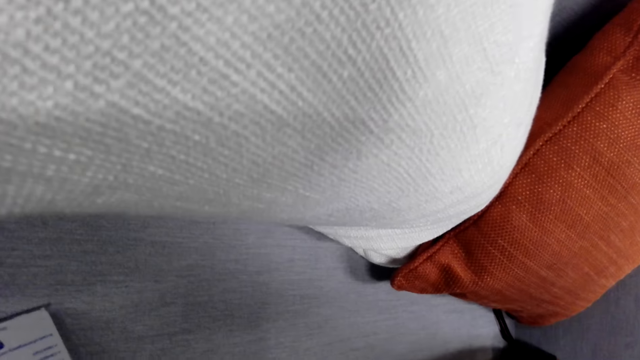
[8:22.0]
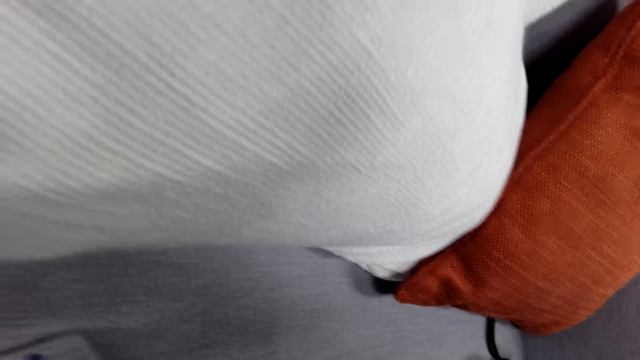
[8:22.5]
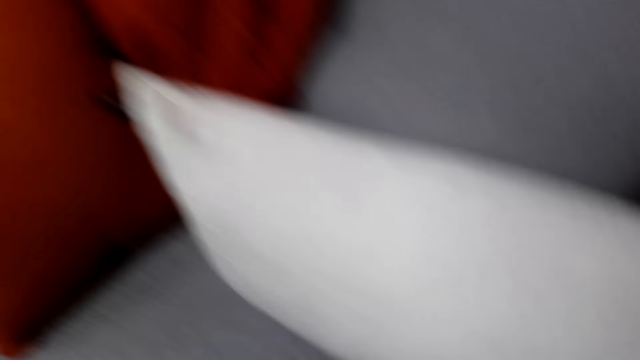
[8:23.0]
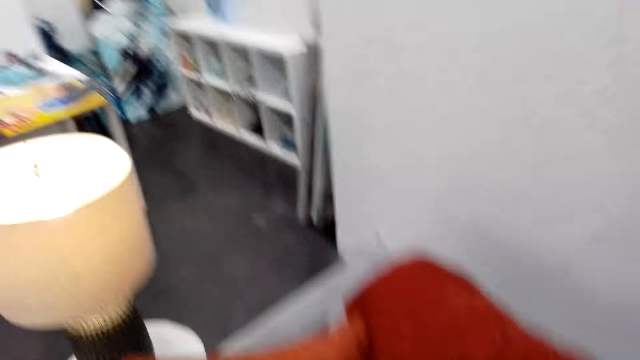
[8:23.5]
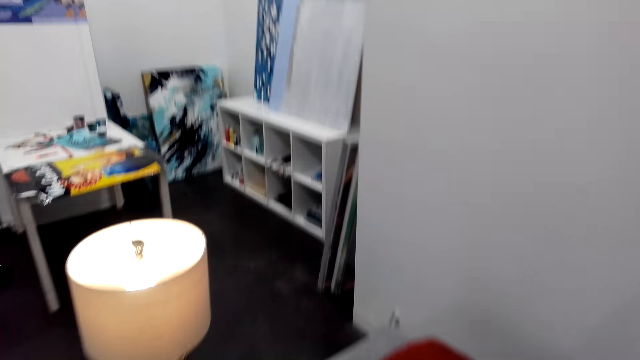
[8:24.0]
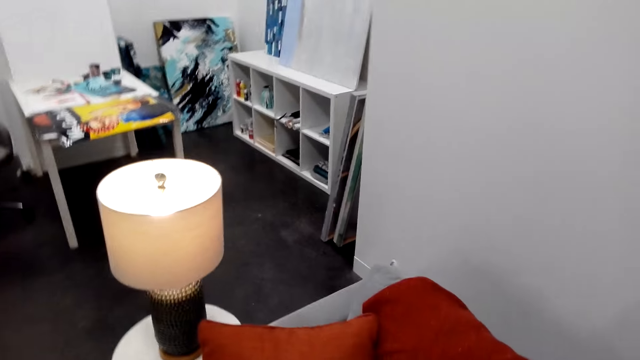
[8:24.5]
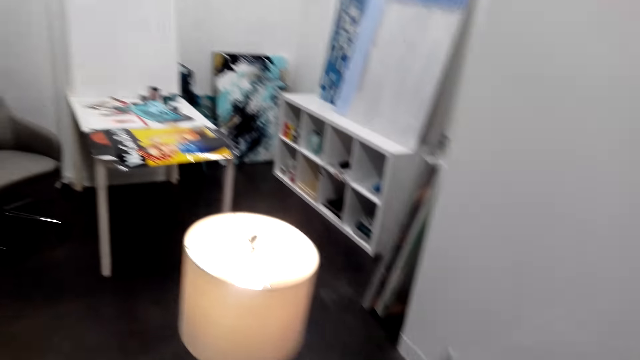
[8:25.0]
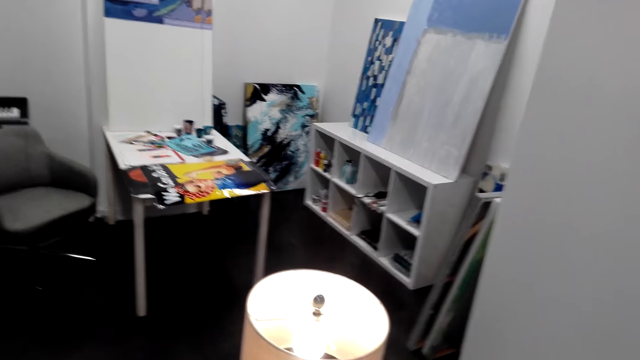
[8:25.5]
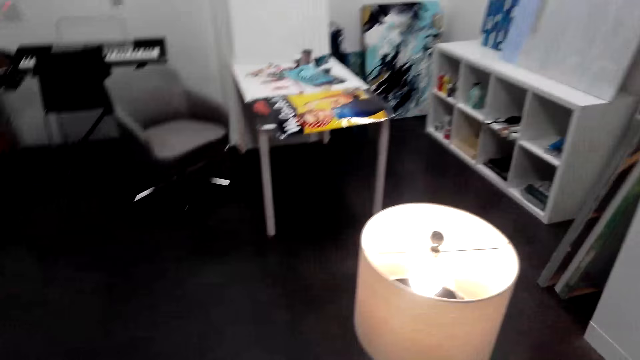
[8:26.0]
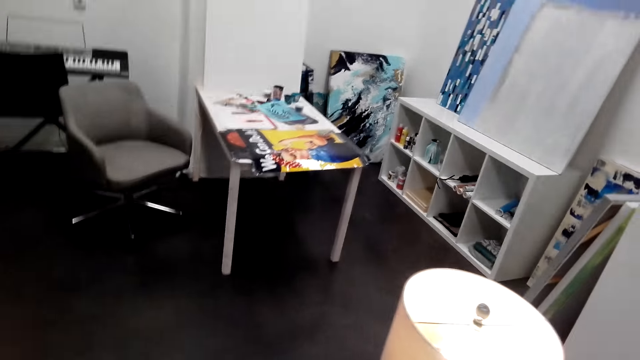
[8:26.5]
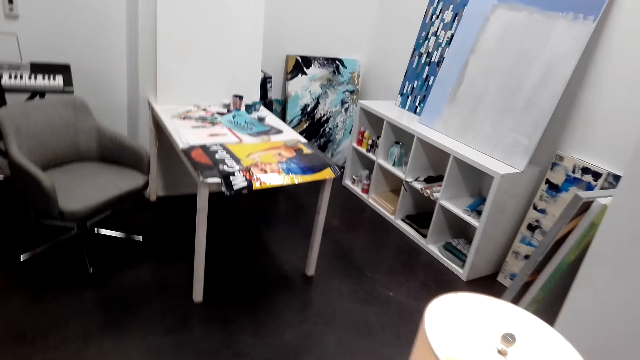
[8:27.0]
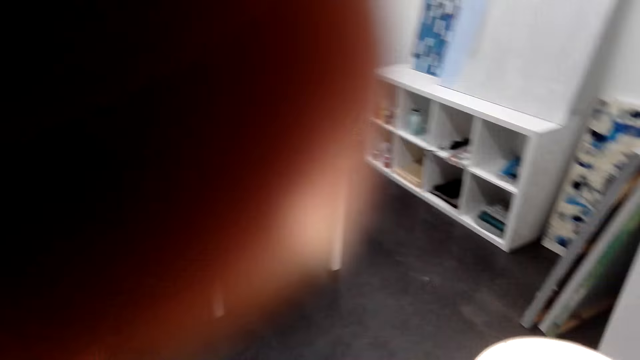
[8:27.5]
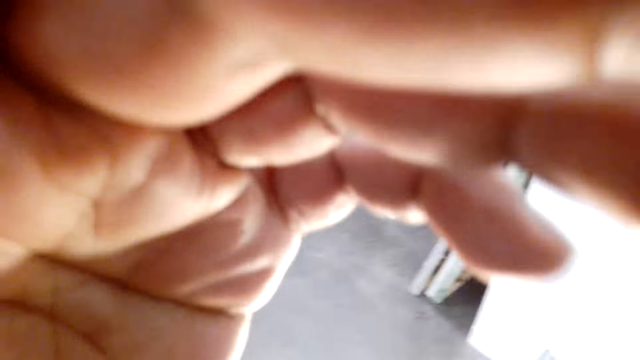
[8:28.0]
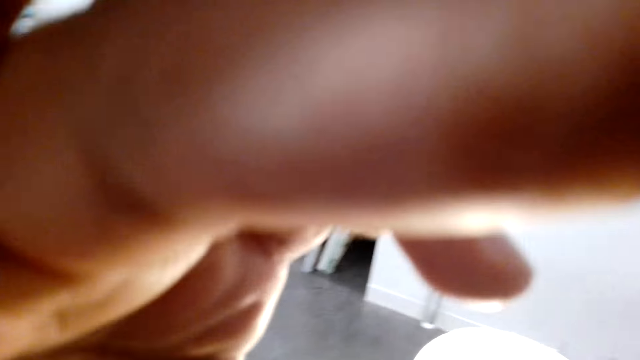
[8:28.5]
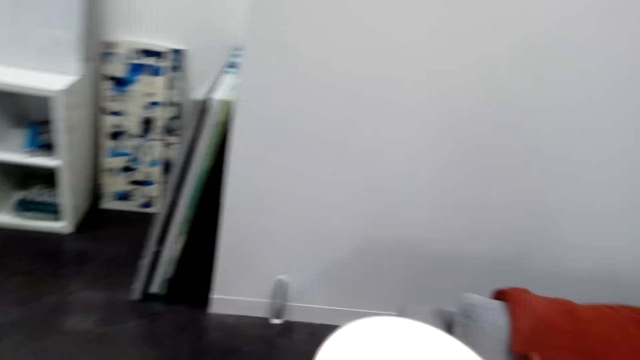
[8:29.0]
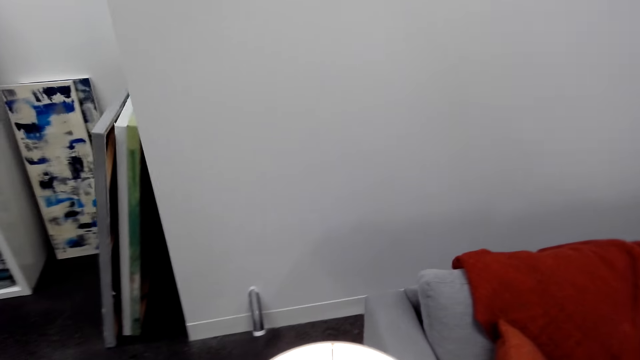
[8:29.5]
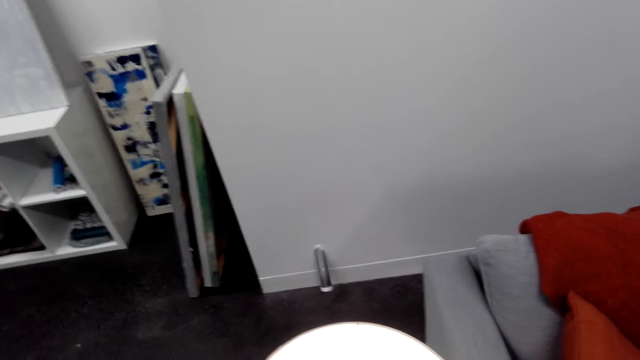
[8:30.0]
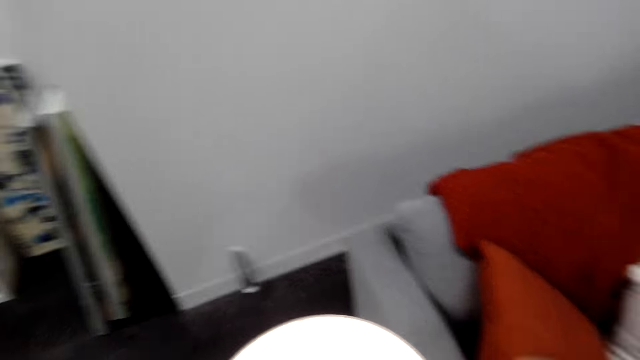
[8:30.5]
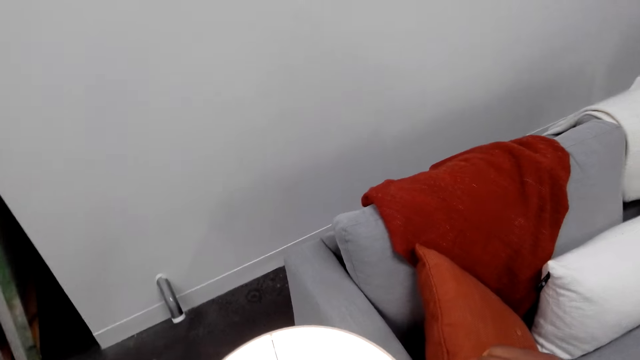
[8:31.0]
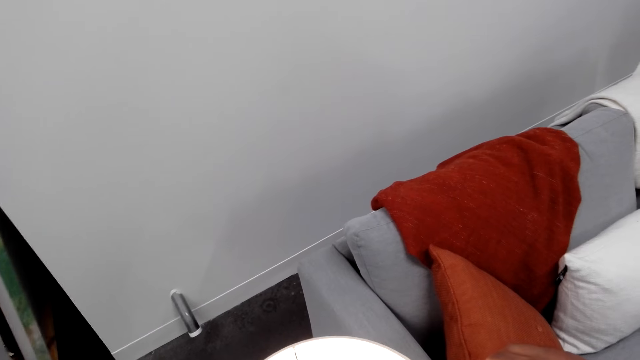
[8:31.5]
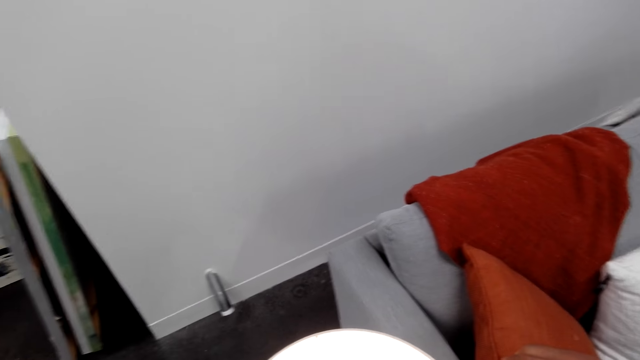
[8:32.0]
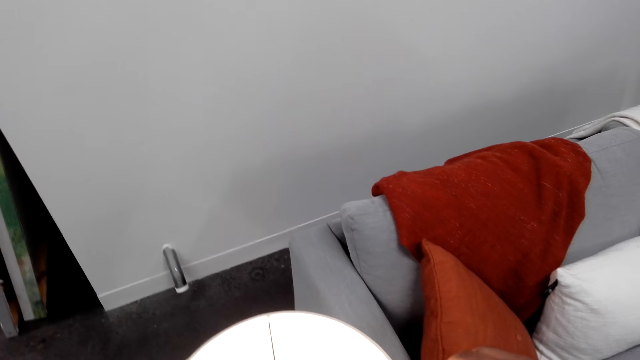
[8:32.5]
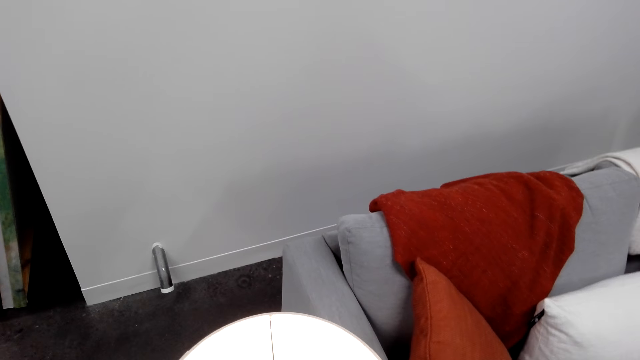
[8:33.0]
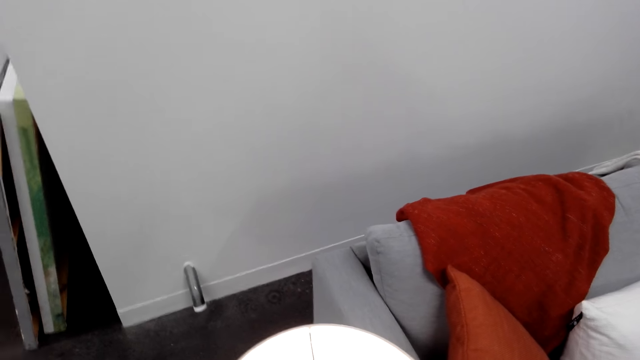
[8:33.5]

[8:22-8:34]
The camera wearer moves around the room. They fix the camera.

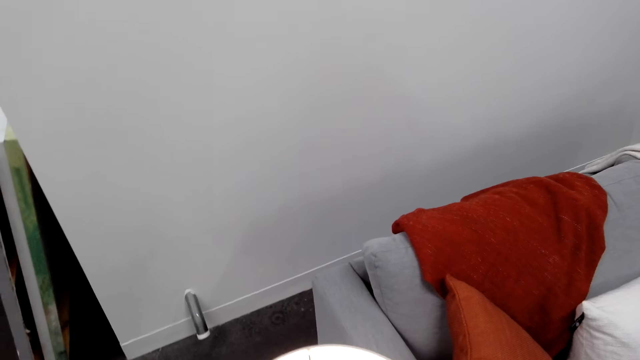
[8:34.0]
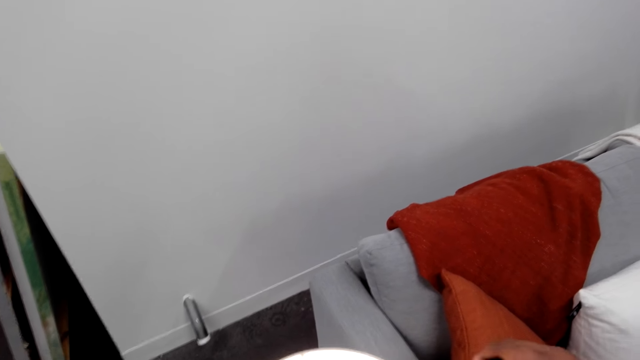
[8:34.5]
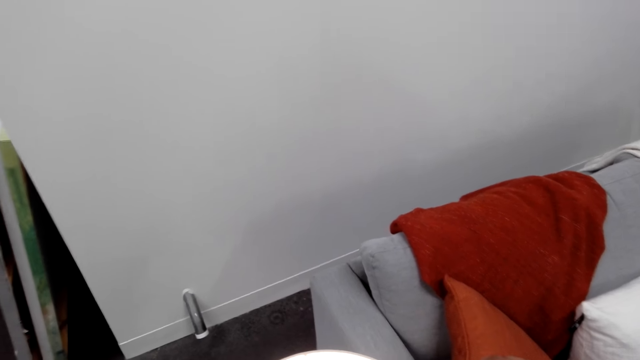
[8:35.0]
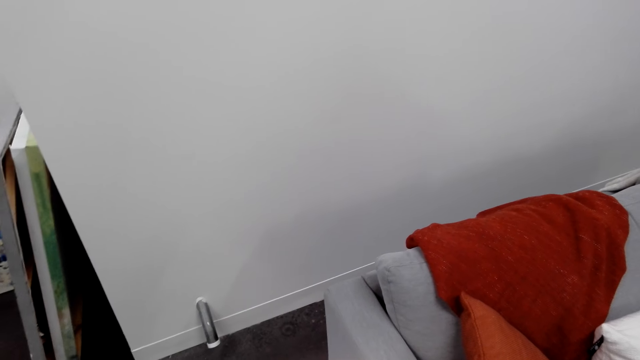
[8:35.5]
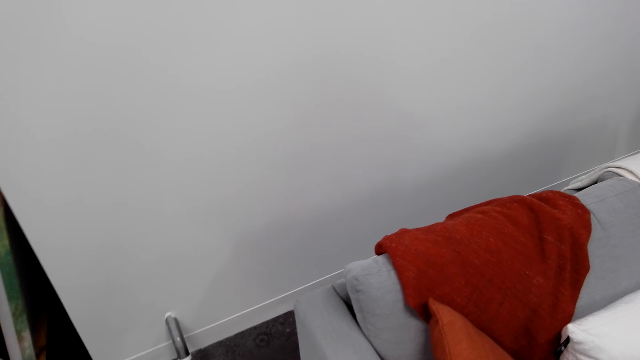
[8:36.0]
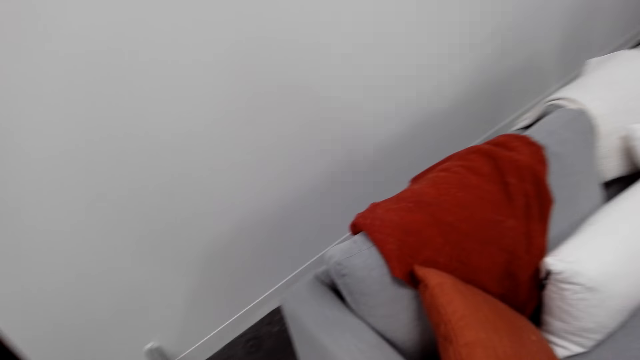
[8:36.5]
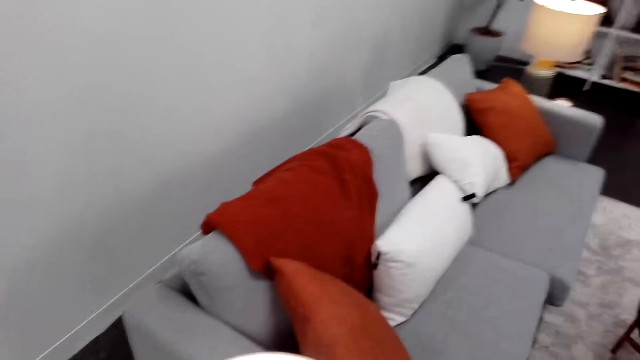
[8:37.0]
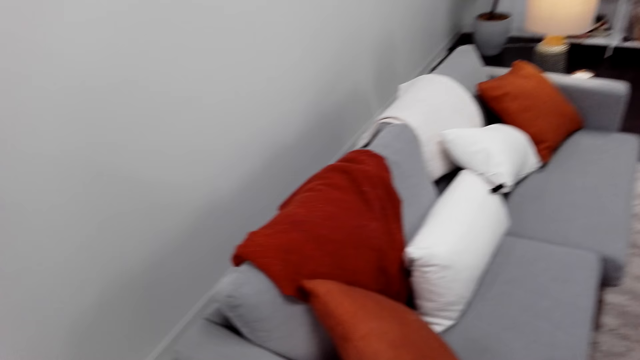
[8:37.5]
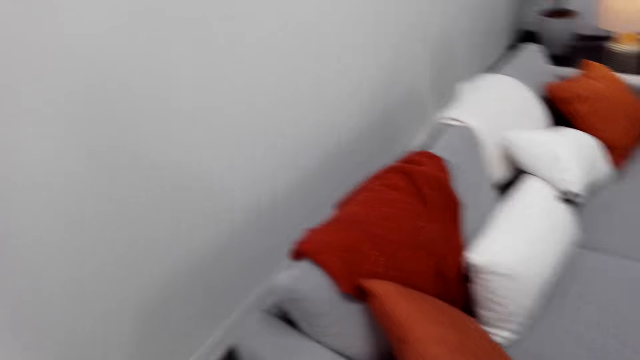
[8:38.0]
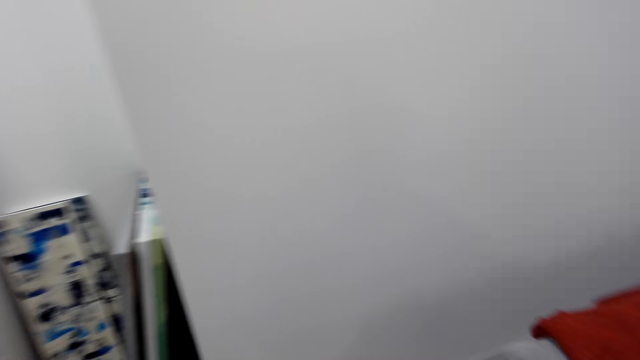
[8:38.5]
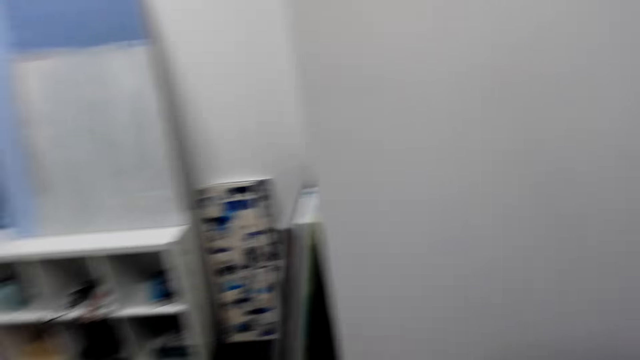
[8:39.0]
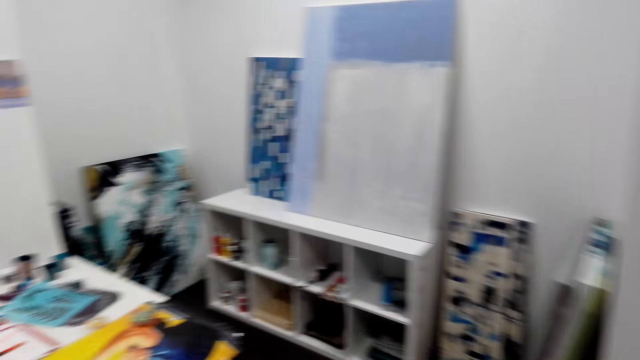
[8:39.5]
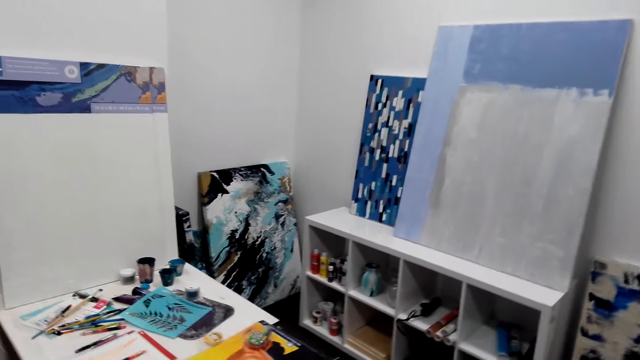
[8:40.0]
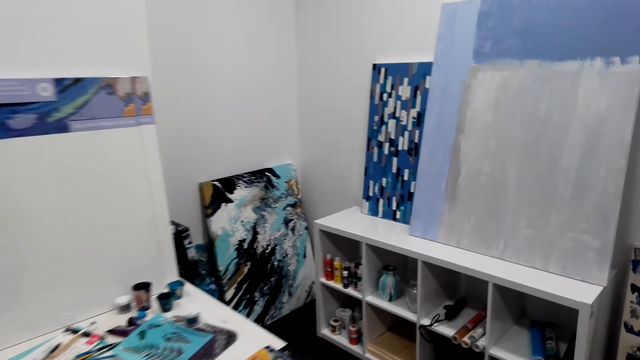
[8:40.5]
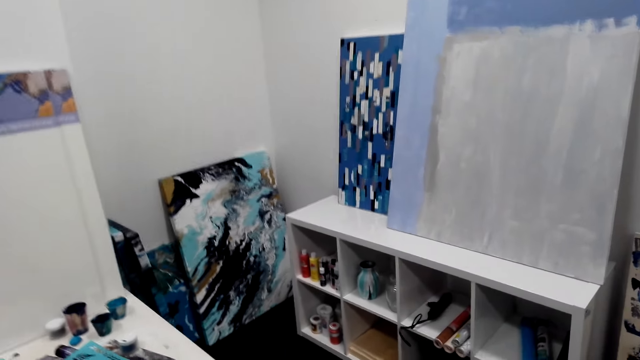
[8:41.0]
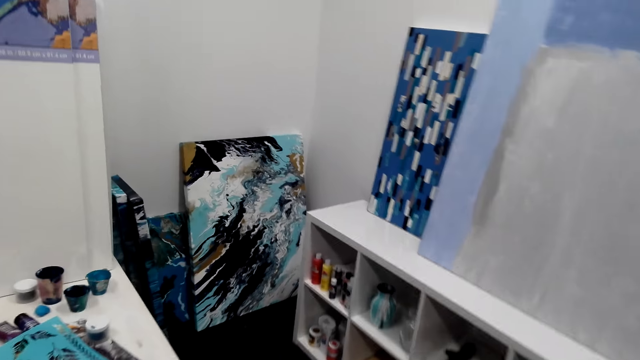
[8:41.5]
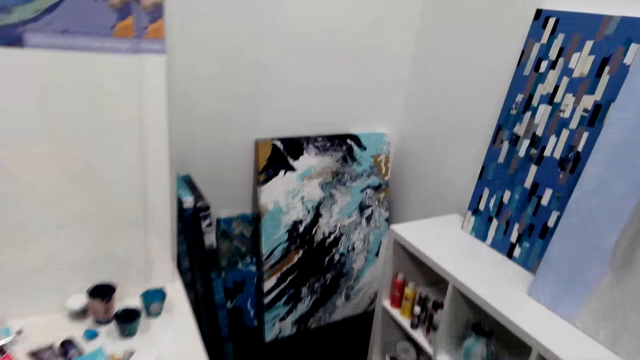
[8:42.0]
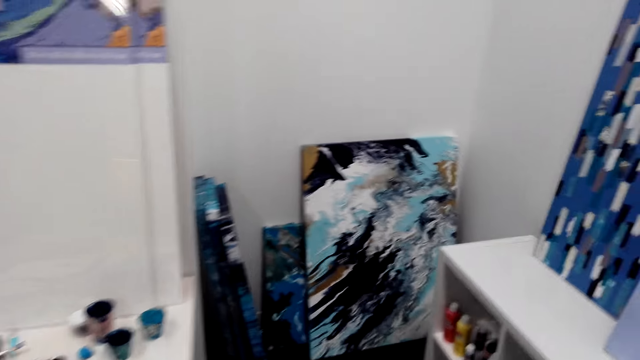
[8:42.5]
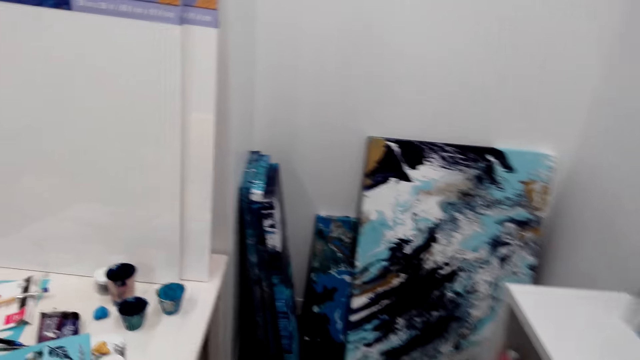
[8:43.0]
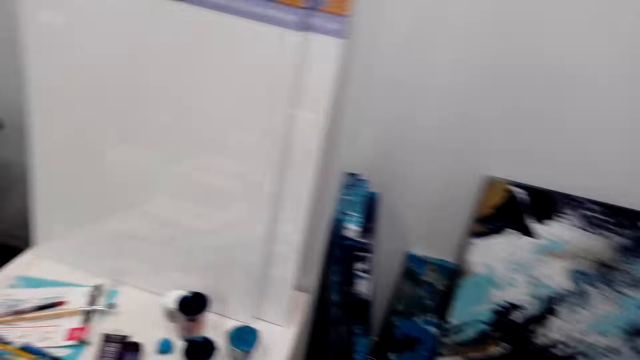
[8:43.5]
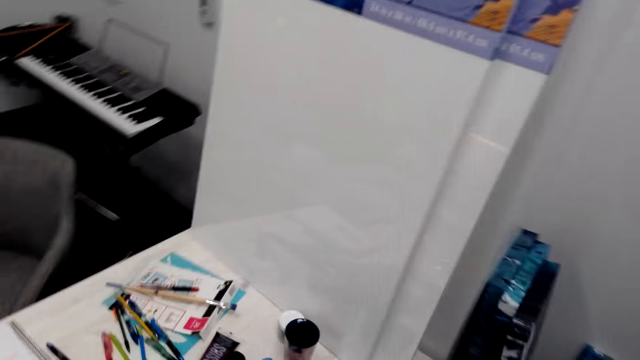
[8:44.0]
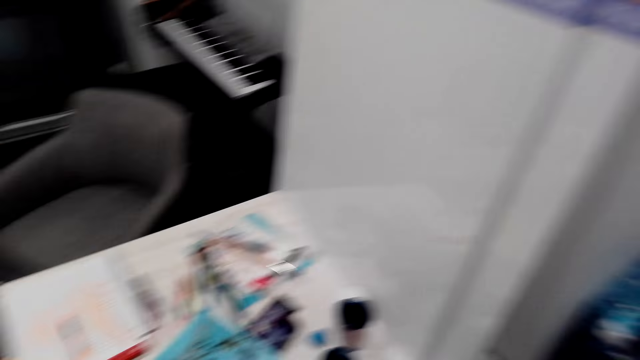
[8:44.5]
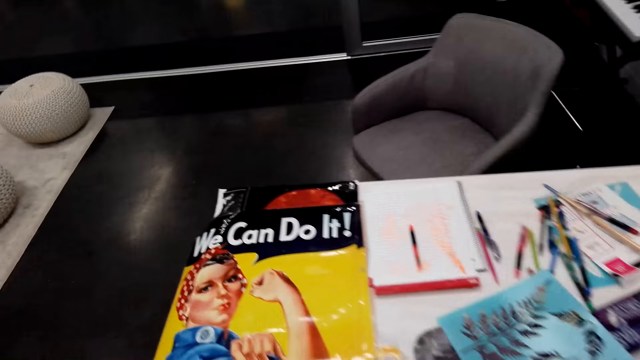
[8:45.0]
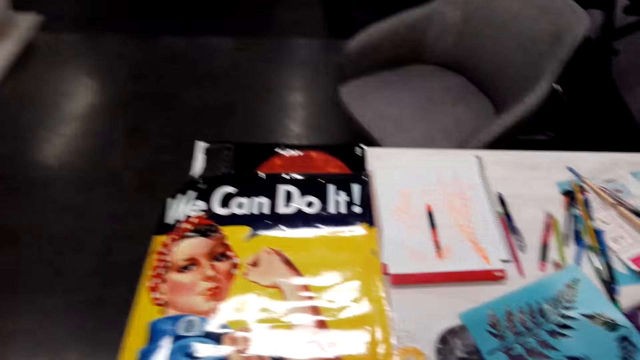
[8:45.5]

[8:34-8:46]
The camera wearer looks around the room. They move around the room.
